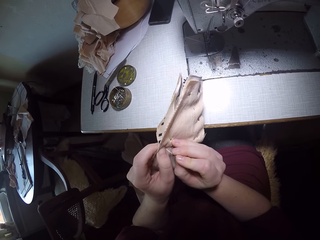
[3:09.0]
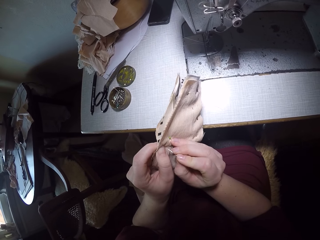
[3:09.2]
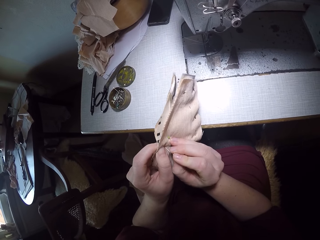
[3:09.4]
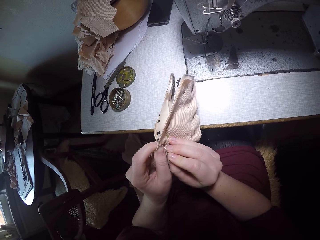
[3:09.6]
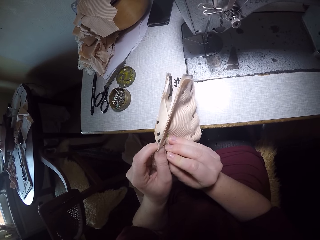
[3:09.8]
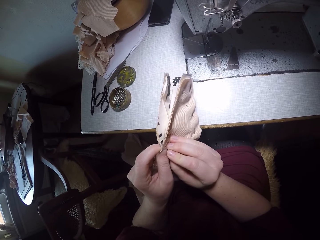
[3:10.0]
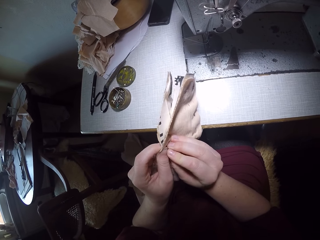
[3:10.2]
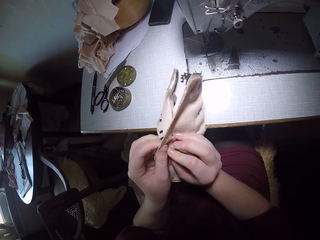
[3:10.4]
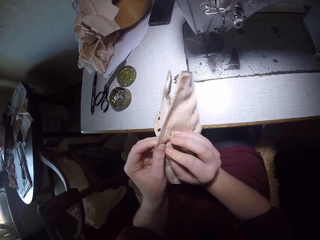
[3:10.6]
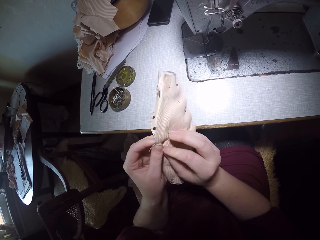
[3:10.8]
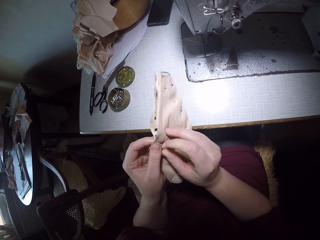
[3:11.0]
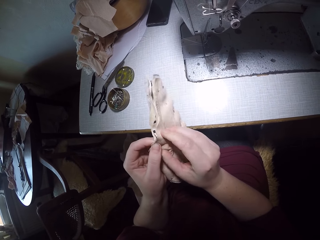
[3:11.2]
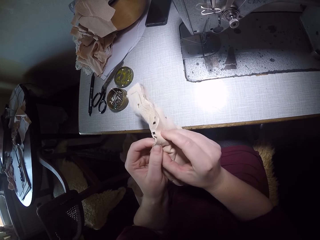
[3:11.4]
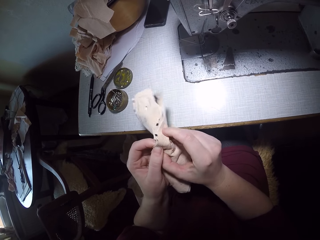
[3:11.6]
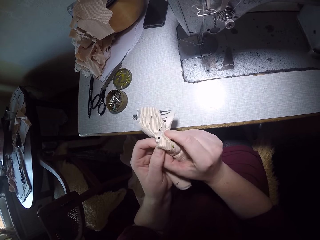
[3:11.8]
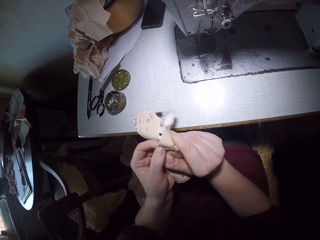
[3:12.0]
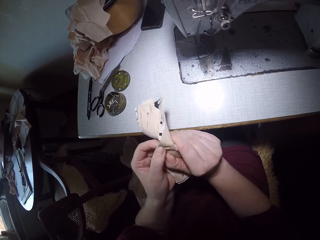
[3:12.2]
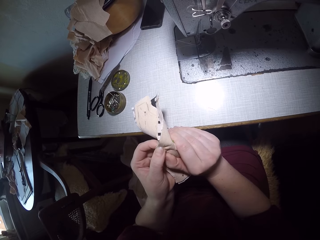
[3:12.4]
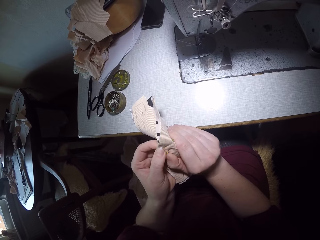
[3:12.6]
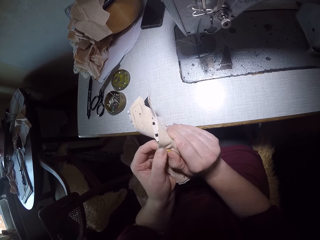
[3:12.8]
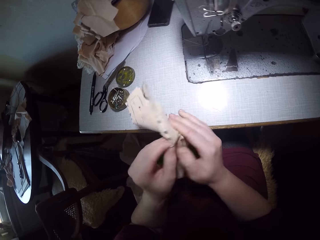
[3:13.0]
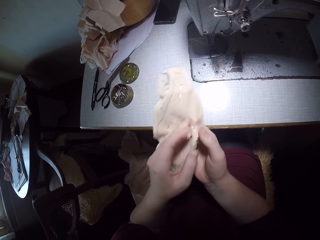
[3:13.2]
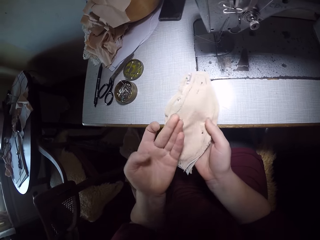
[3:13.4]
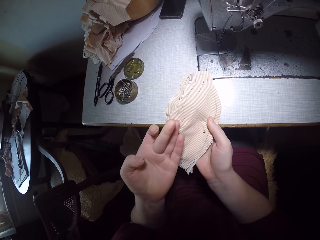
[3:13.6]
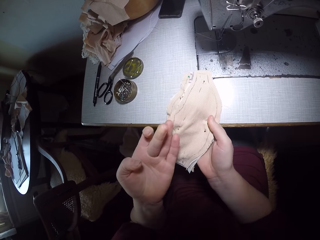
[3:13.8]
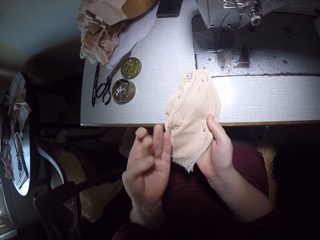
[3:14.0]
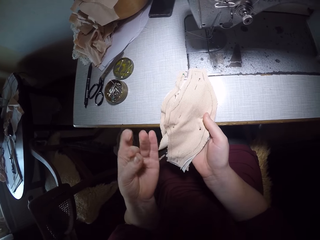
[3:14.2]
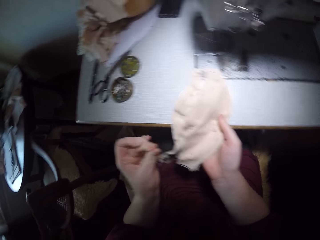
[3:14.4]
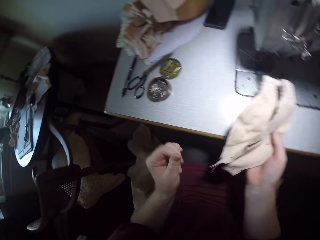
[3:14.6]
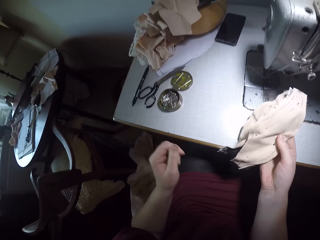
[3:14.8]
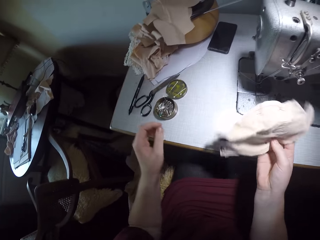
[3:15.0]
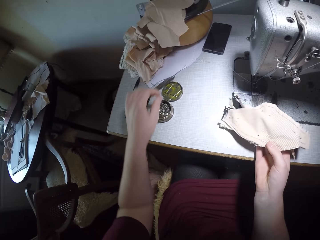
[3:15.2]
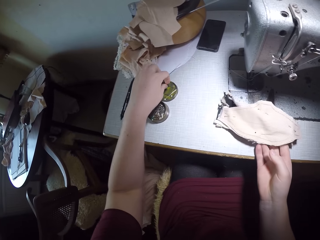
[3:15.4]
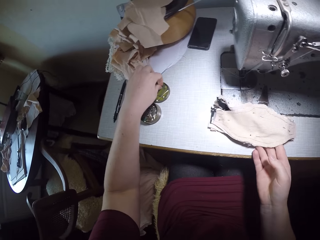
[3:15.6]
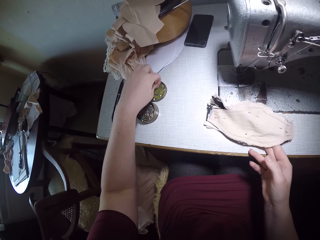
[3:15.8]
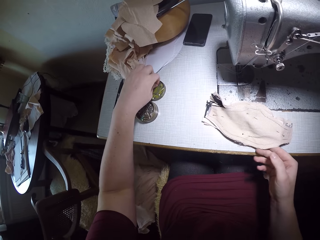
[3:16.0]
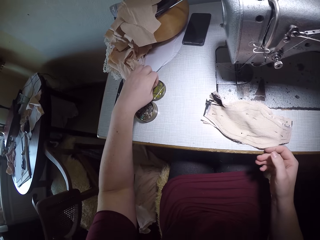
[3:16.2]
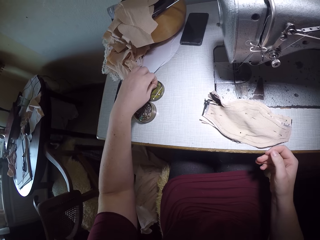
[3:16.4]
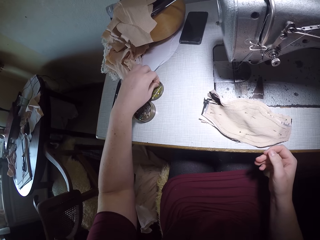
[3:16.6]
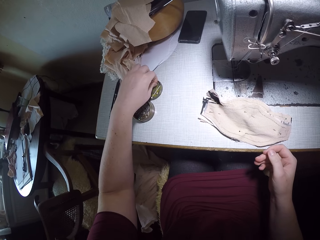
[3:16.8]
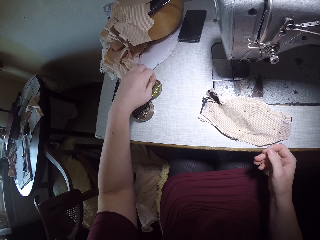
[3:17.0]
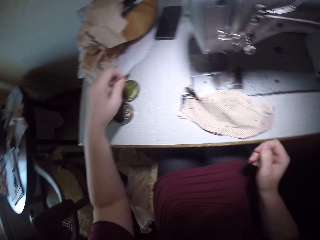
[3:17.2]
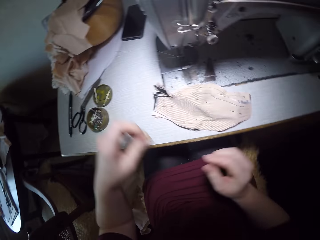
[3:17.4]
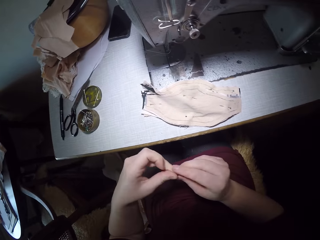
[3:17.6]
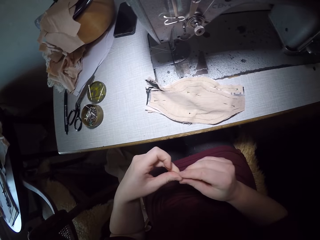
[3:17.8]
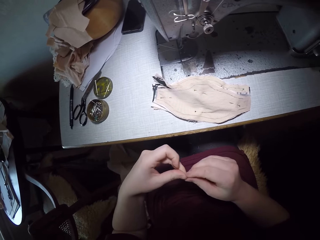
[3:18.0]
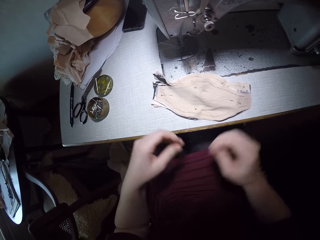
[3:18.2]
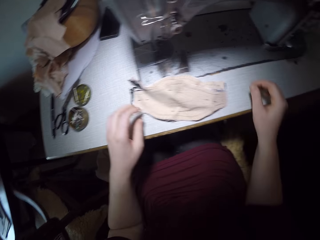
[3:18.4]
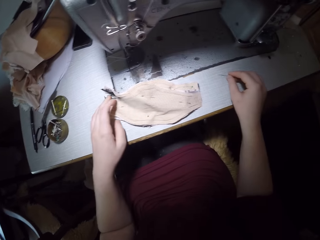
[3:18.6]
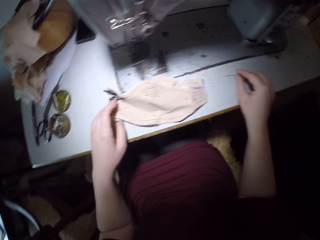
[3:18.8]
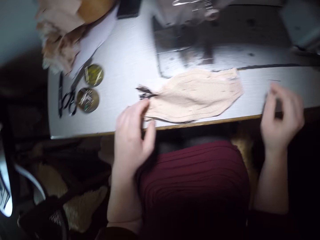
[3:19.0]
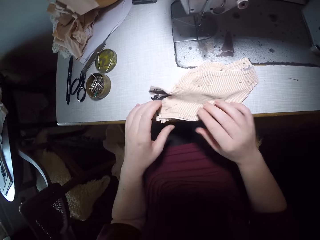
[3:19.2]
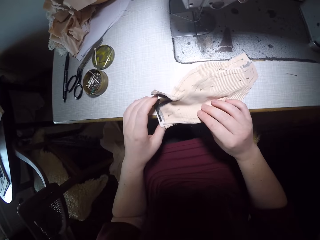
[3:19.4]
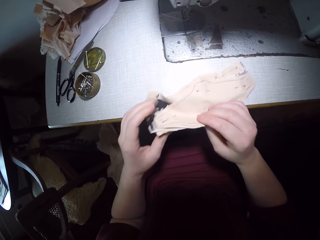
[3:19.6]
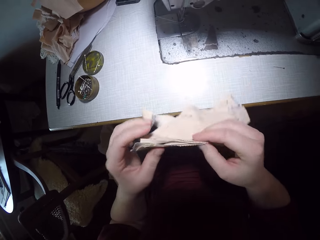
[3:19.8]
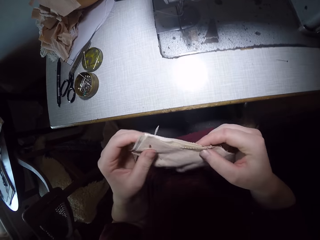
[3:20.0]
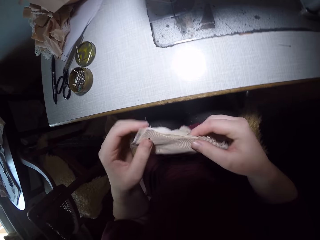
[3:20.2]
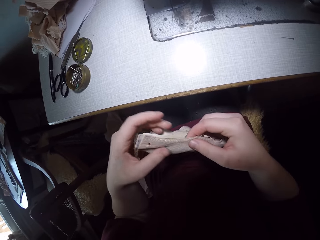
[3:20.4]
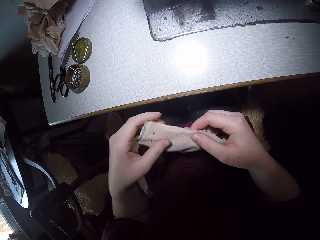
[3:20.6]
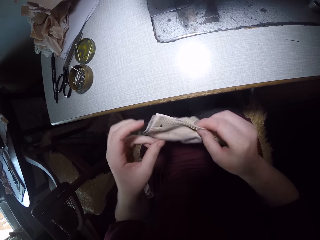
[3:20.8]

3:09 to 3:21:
The camera wearer checks her finger. She picks a pin from the container cover with her left hand. She places the cloths on the table. She moves the pin from her left hand to her right hand. She places the pin on the work table with her right hand. She picks up the pieces of cloth.

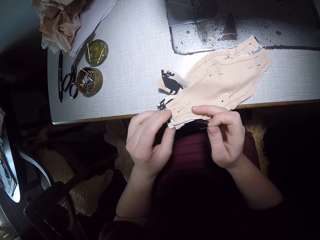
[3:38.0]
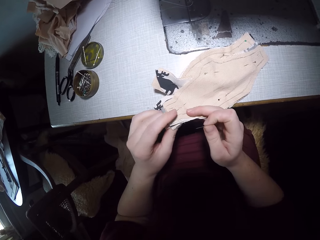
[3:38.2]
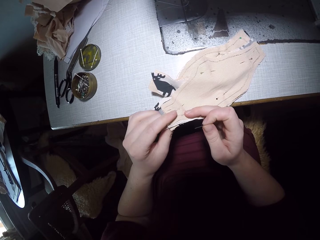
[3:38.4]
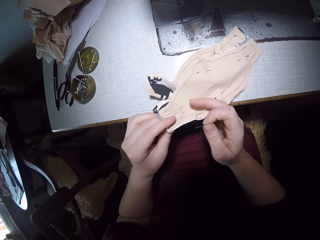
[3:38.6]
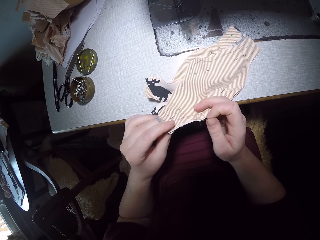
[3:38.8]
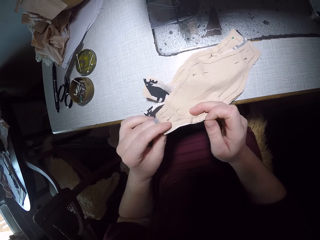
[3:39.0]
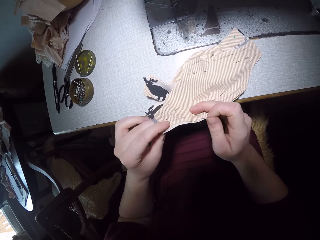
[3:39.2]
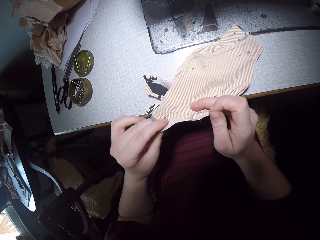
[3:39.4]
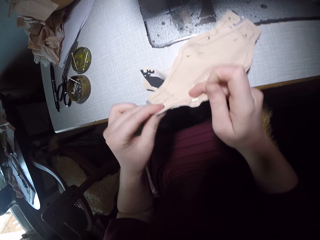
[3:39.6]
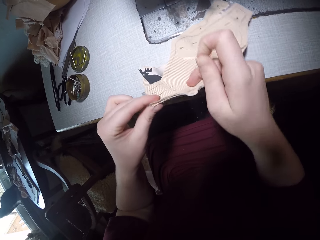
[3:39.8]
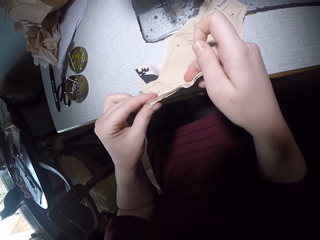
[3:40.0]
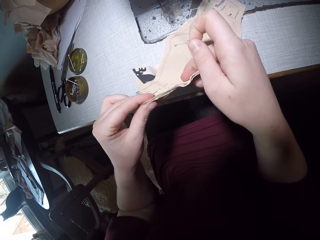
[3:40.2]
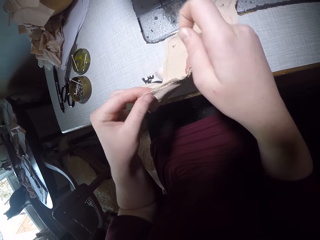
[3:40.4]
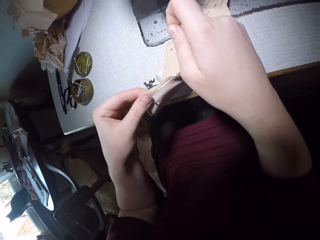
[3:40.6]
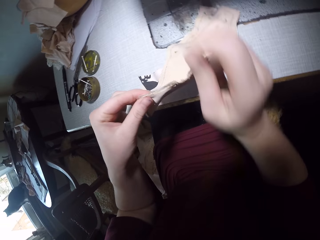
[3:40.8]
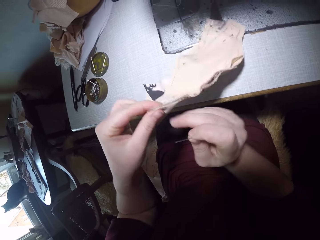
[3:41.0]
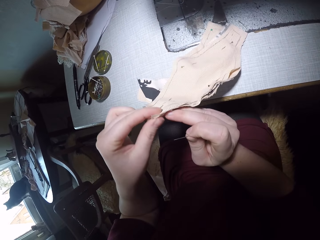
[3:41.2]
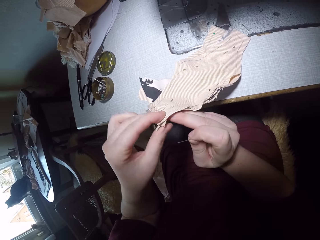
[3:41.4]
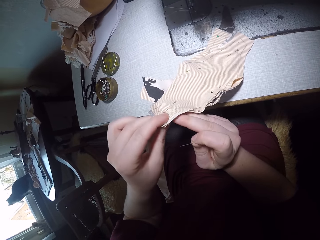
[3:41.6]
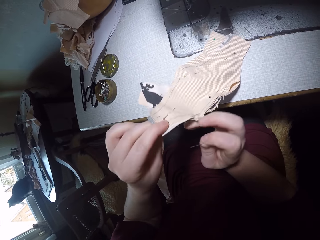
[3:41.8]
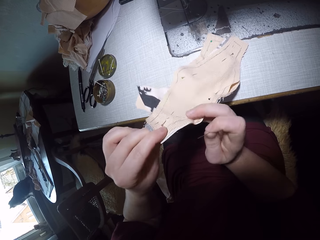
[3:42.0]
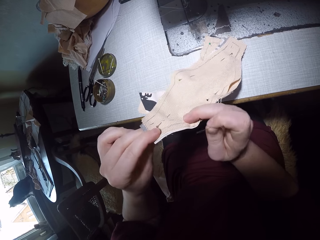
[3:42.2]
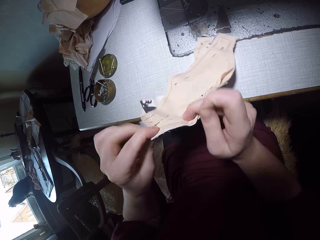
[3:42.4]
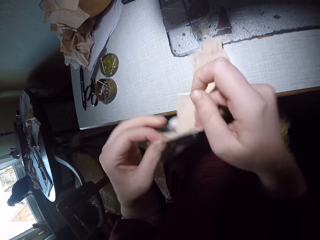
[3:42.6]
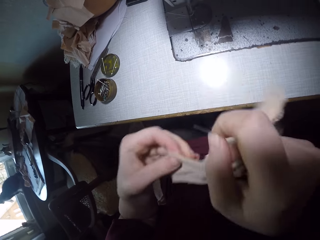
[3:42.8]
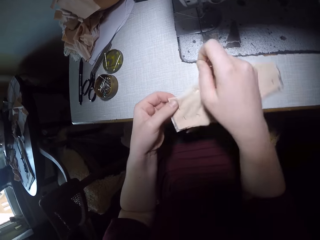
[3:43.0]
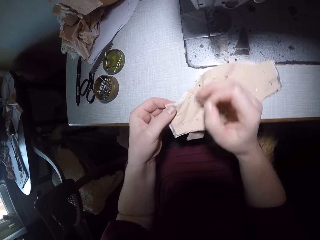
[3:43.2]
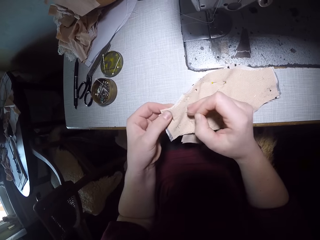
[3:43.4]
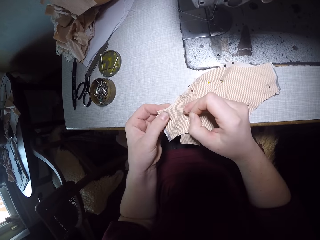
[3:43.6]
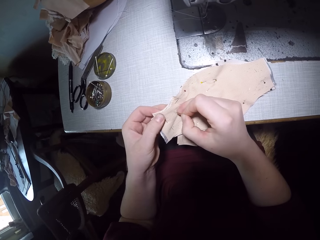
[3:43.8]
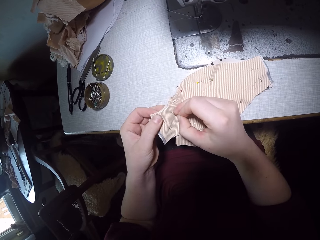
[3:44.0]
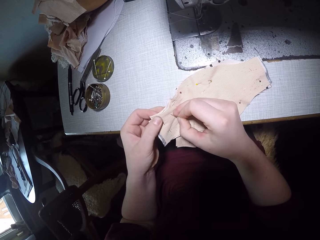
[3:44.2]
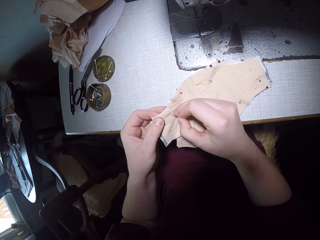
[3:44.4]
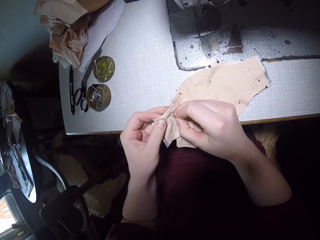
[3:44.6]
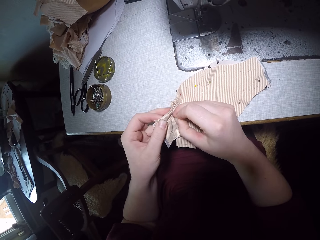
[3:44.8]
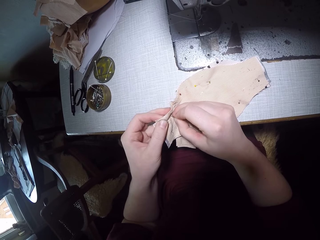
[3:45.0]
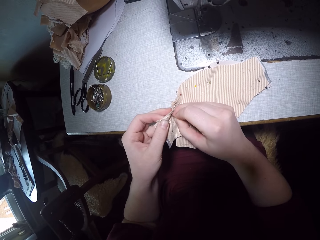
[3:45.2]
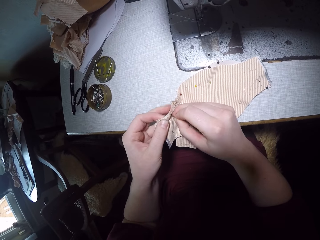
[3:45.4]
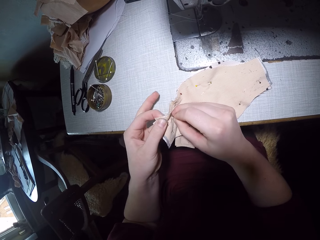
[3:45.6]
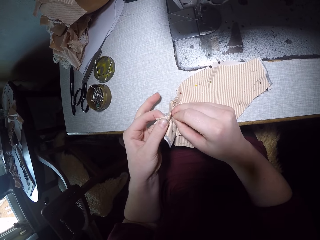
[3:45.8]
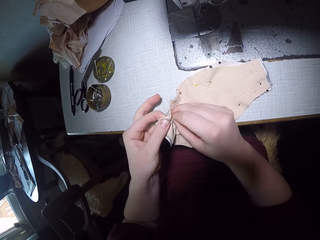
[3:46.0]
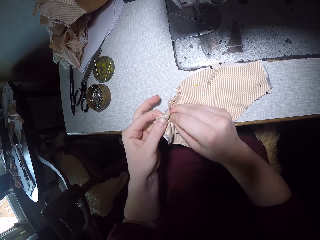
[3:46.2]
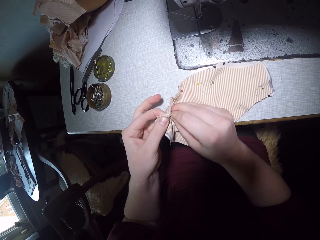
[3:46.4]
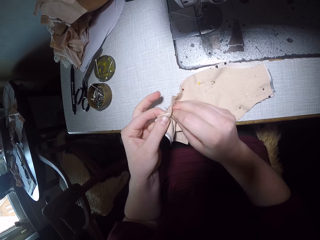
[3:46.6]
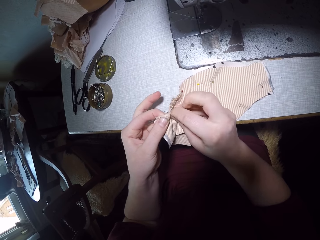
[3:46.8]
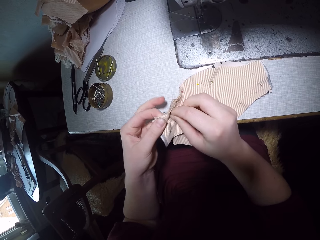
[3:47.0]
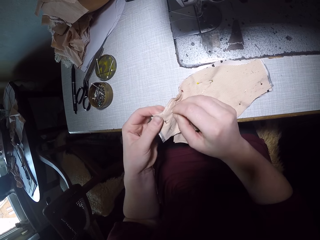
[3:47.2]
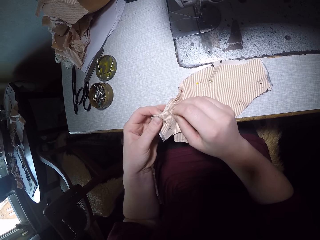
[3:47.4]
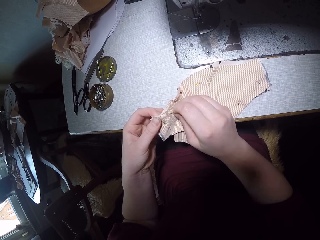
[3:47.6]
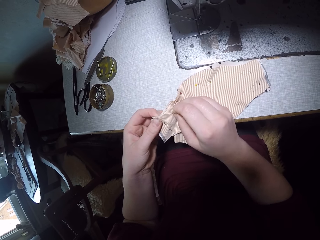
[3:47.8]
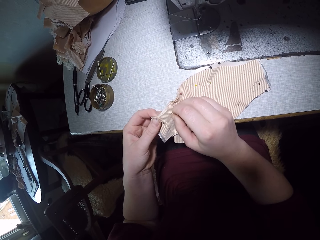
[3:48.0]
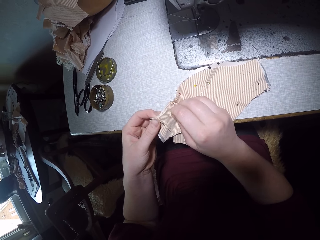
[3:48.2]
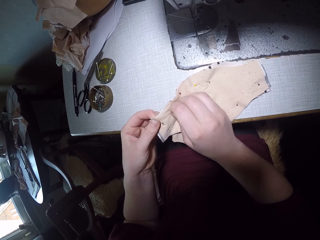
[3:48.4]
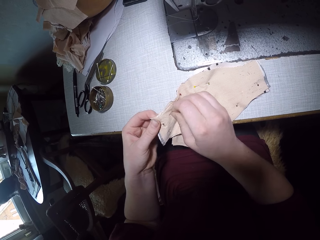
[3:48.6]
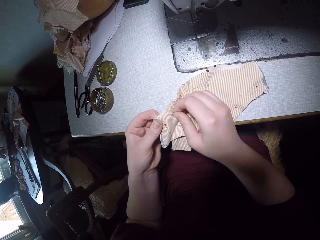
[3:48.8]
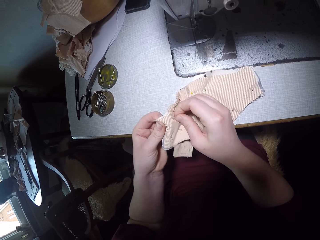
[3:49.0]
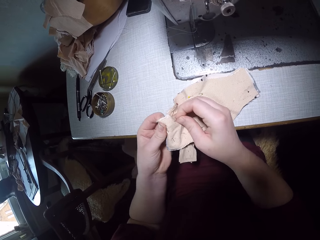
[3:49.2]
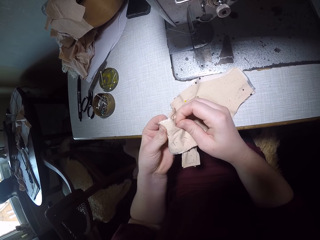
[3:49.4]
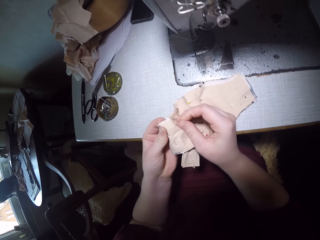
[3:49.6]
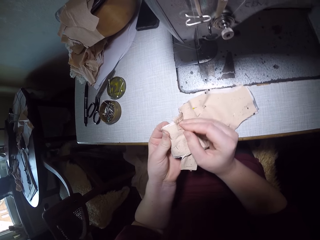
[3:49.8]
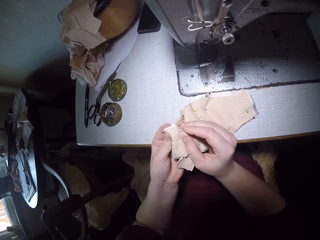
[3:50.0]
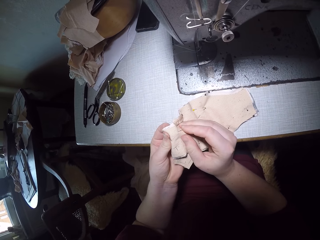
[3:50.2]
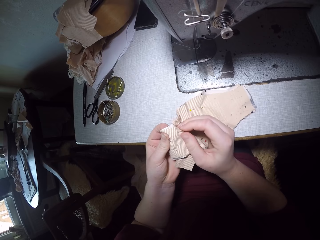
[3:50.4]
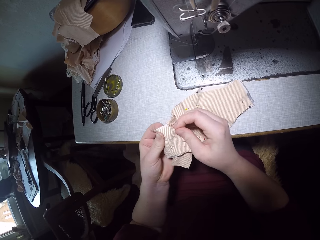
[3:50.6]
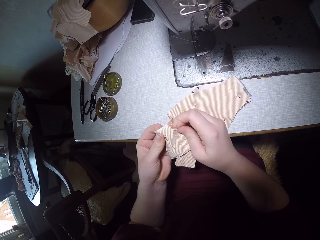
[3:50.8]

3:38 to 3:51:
The camera wearer places the cloths on the table. They check the cloths and turn the cloths. They attach a pin to the pieces of cloth.
